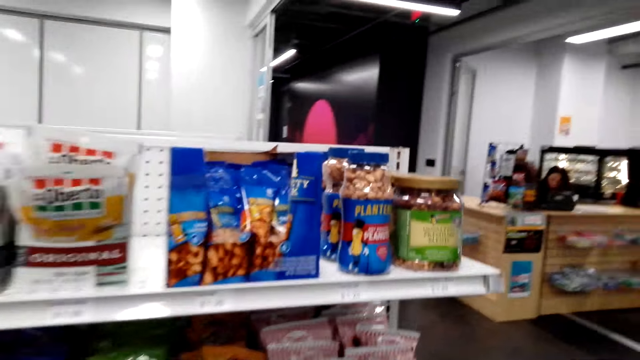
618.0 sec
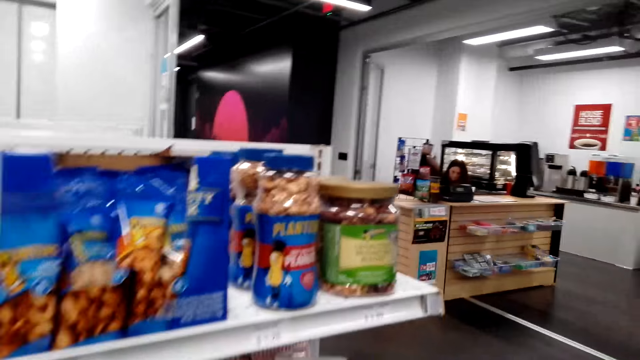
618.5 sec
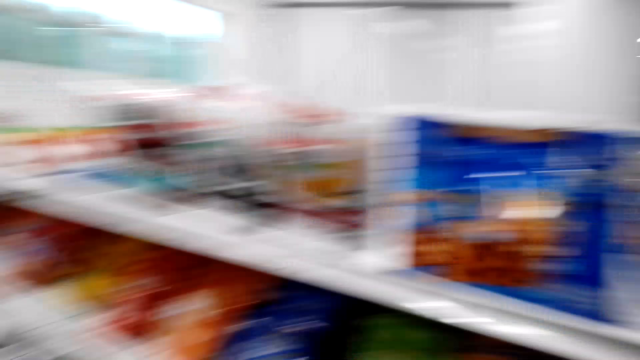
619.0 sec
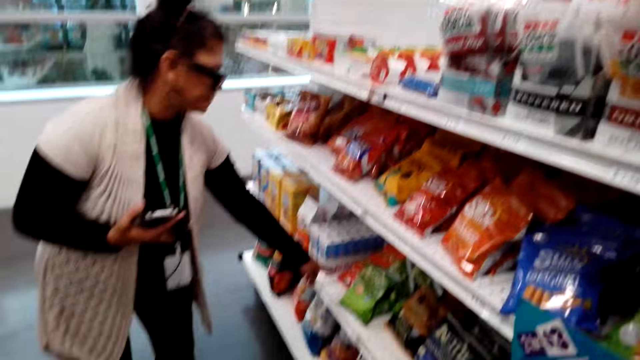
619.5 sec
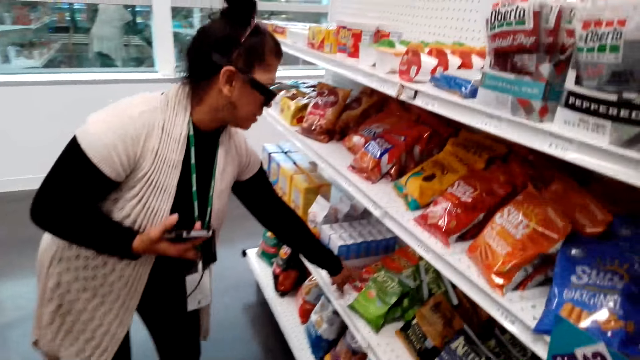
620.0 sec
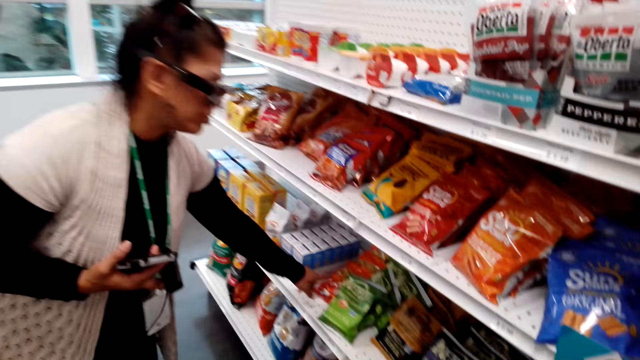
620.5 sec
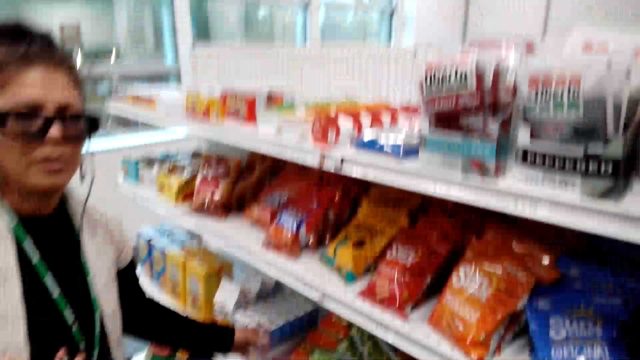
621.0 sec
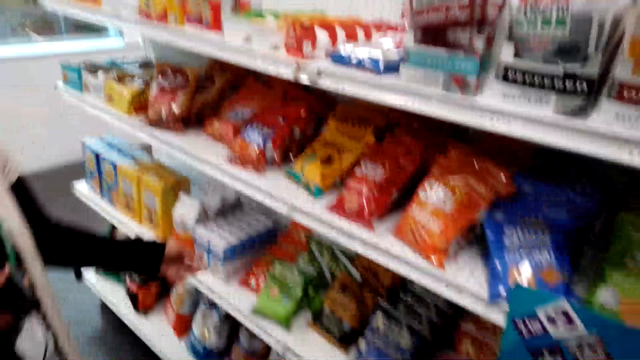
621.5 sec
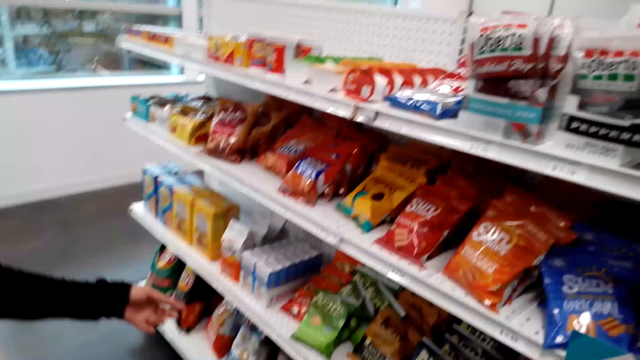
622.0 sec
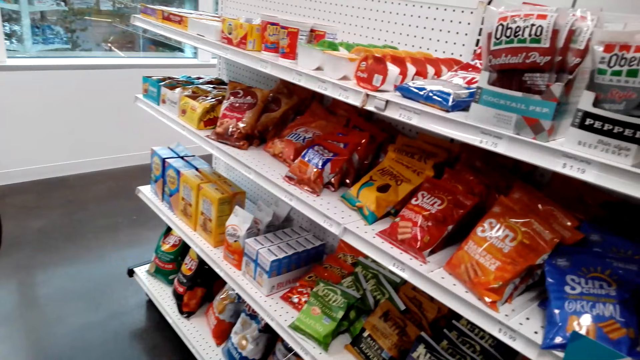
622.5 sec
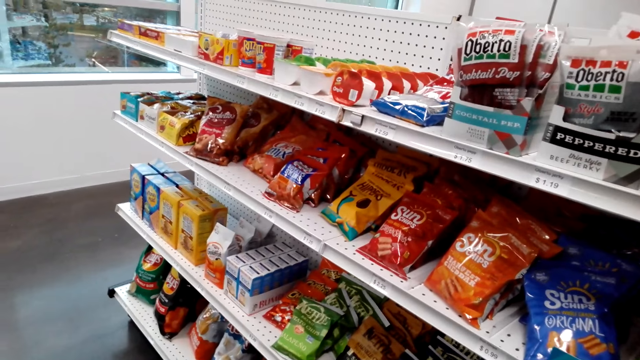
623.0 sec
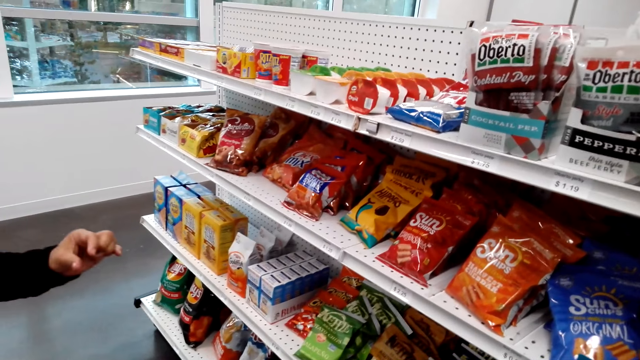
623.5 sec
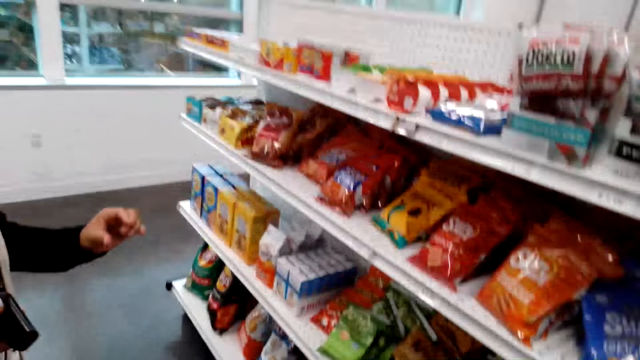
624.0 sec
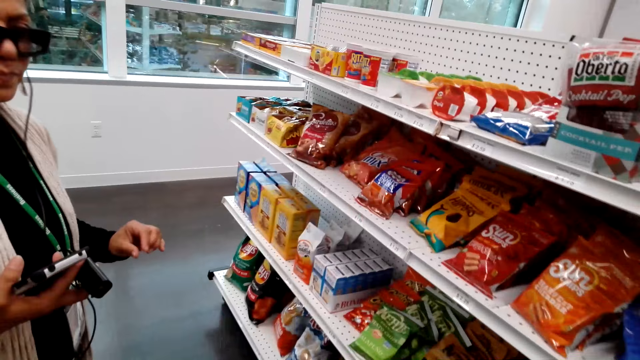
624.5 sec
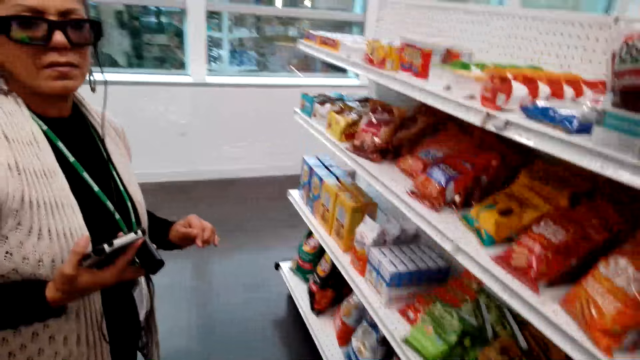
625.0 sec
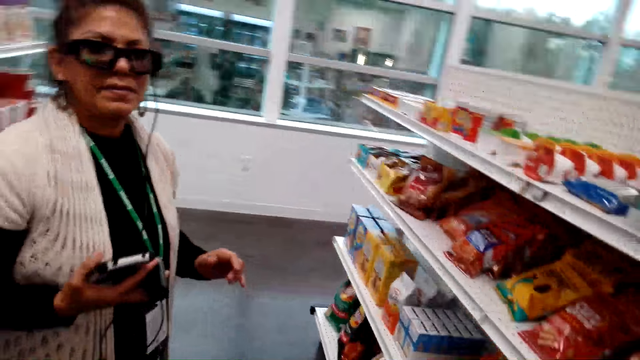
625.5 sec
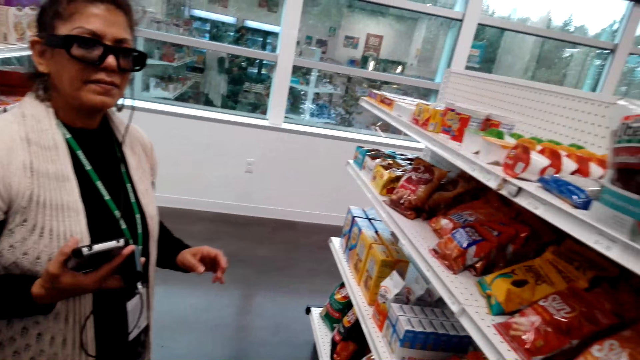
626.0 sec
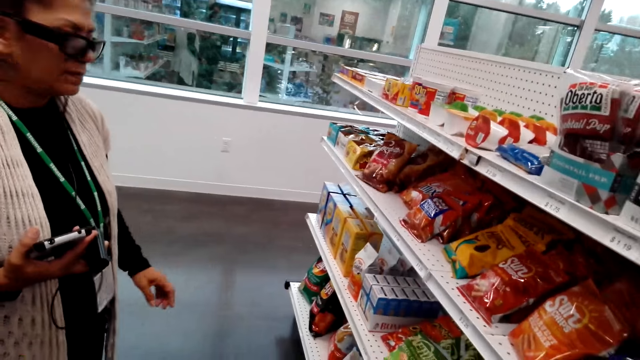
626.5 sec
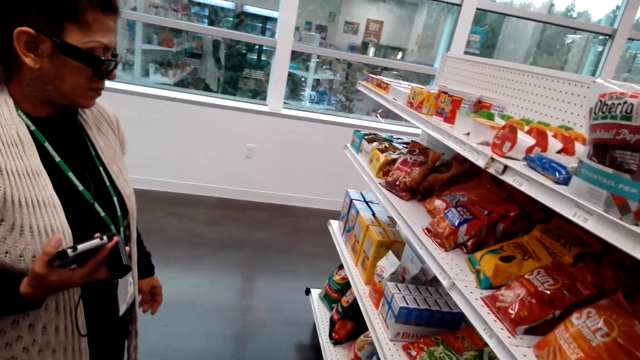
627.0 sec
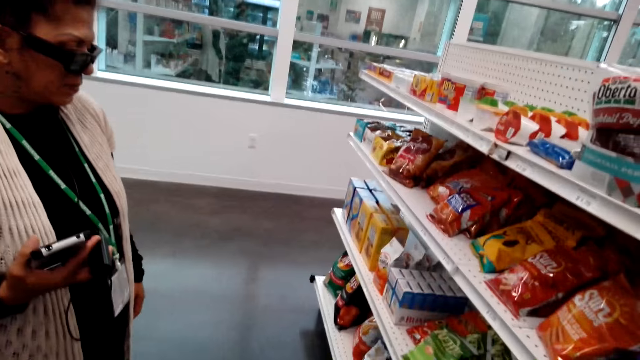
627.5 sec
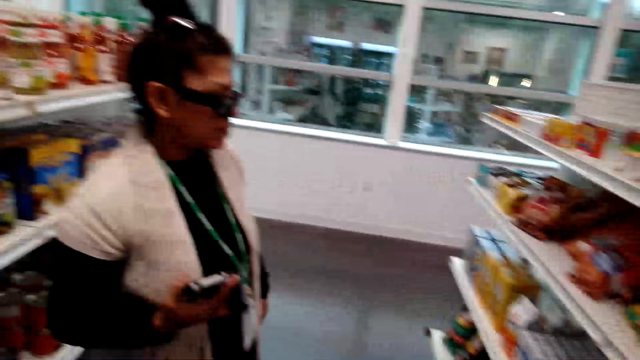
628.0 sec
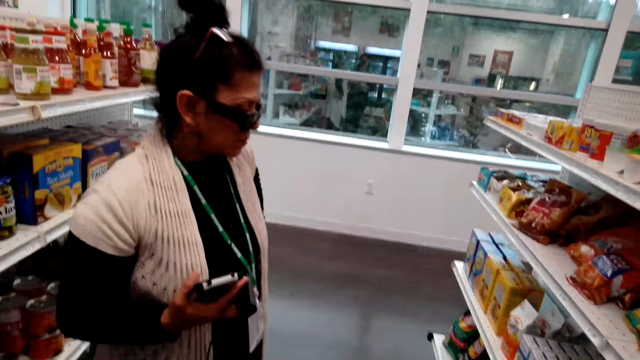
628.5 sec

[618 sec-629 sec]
The camera wearer dialogues with a woman. The woman holds a cellphone. The woman points at something, pulls her hand off something, and gestures her hand. The woman holds a phone.

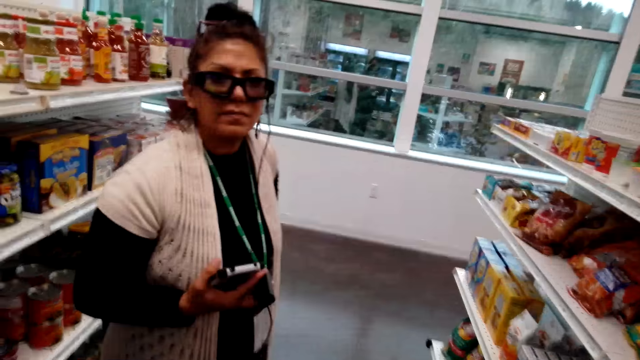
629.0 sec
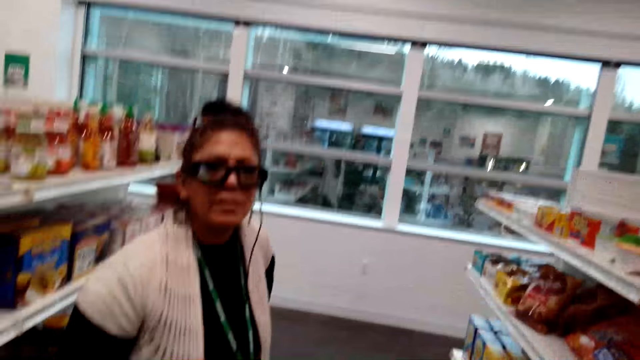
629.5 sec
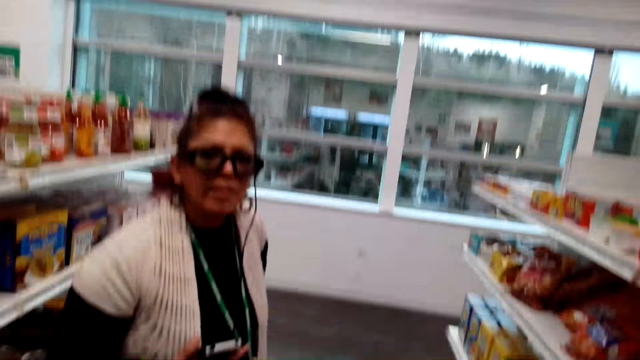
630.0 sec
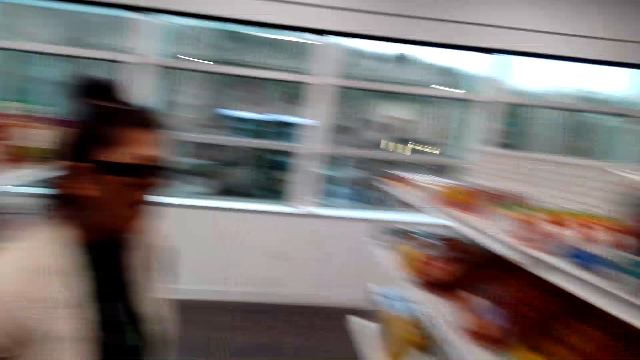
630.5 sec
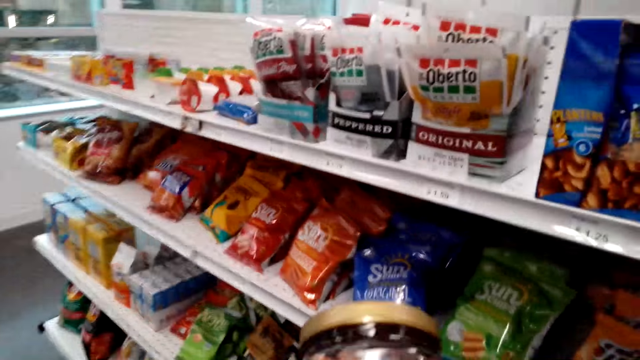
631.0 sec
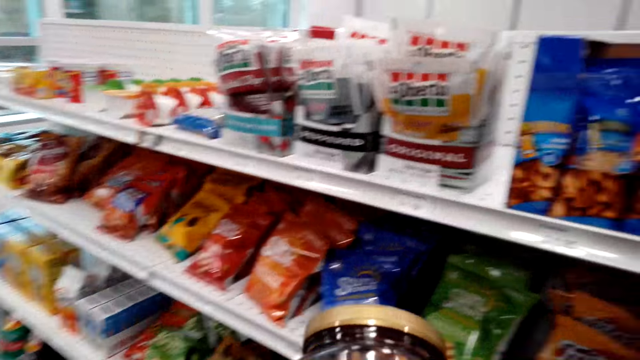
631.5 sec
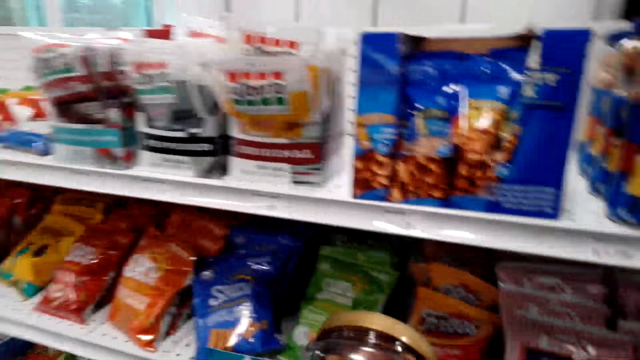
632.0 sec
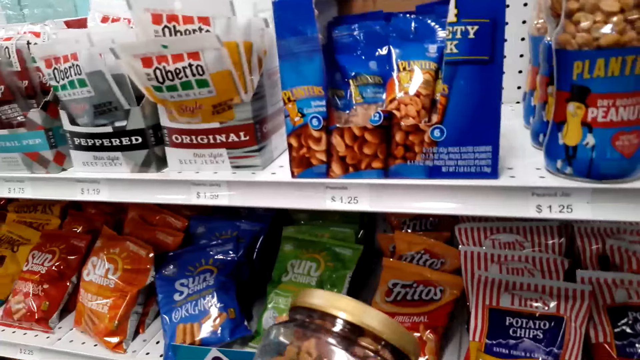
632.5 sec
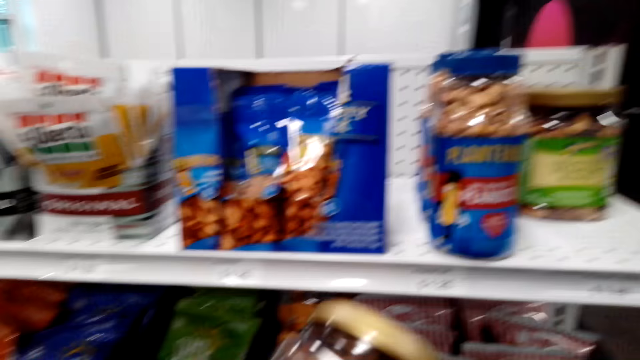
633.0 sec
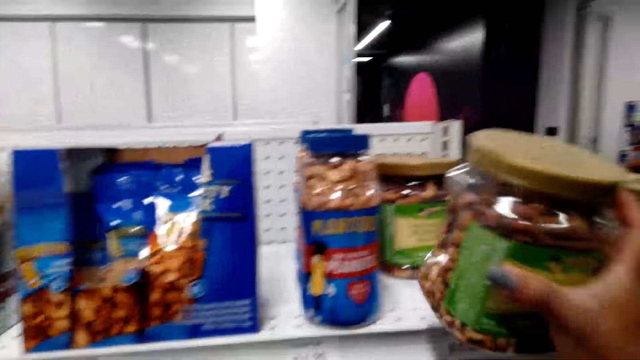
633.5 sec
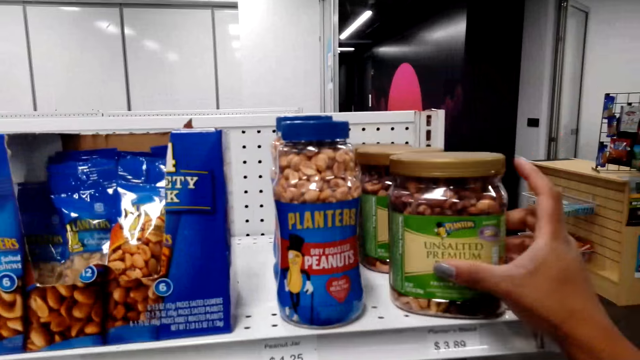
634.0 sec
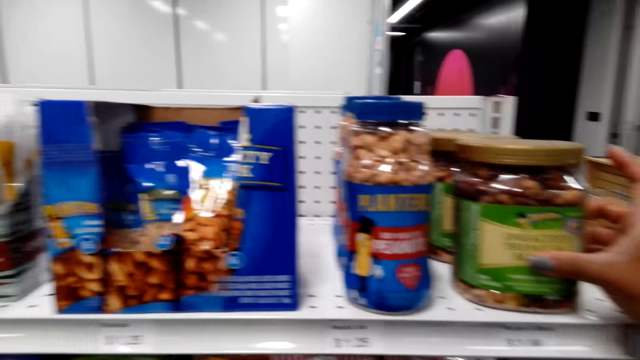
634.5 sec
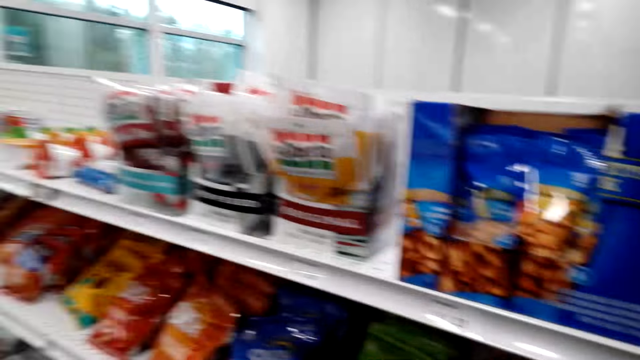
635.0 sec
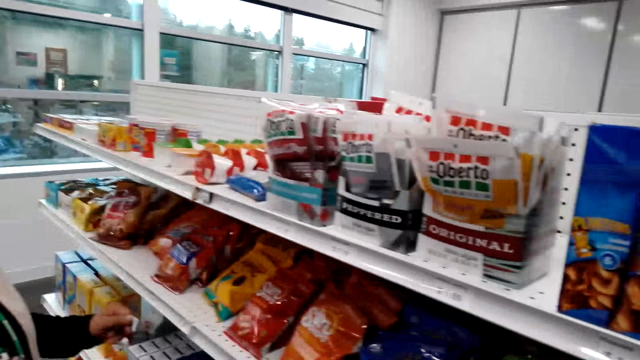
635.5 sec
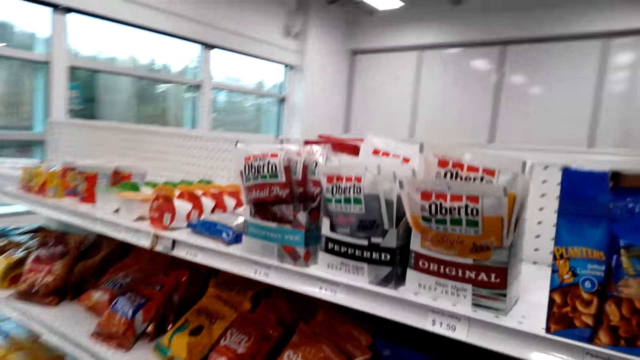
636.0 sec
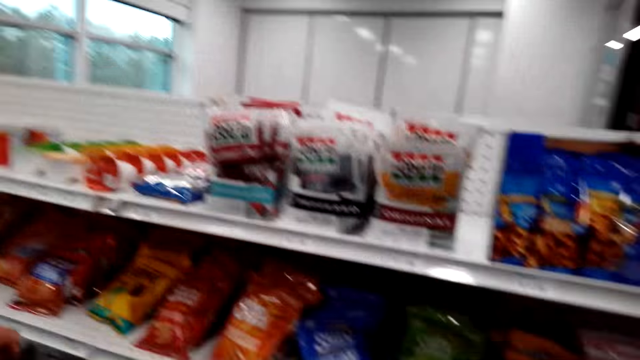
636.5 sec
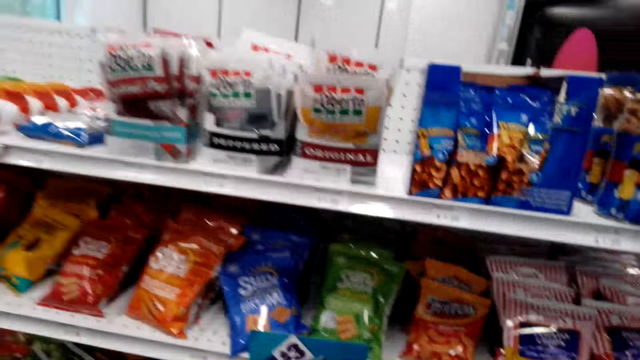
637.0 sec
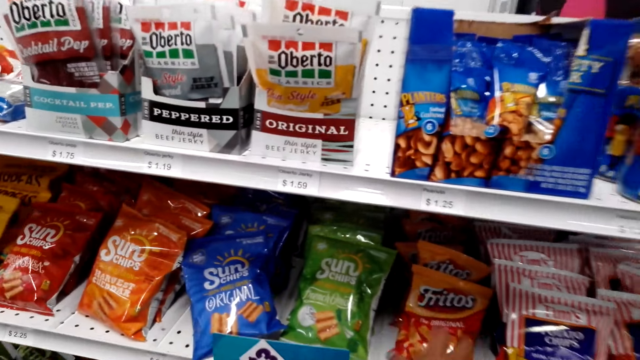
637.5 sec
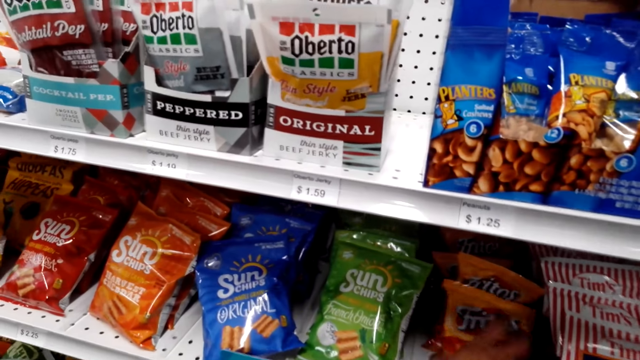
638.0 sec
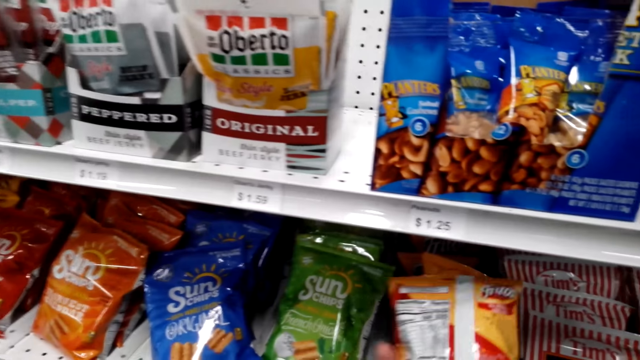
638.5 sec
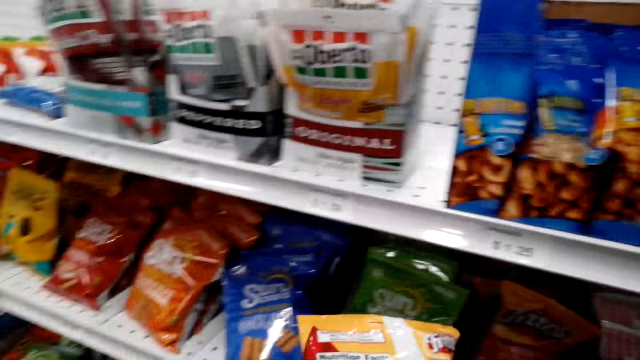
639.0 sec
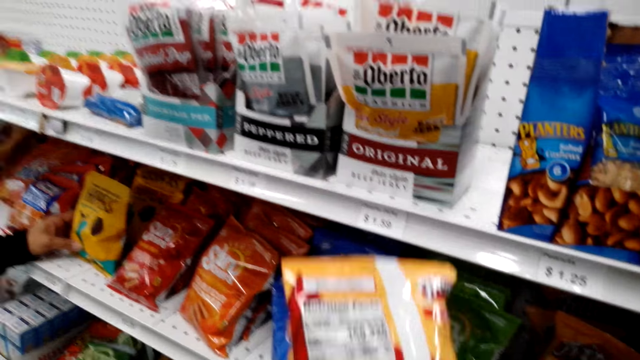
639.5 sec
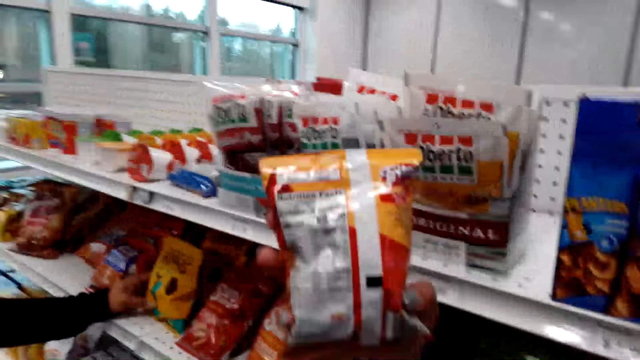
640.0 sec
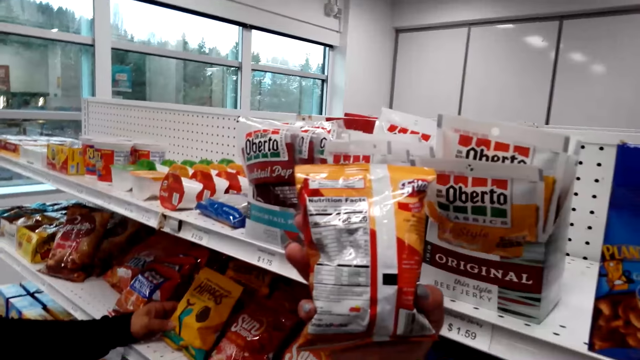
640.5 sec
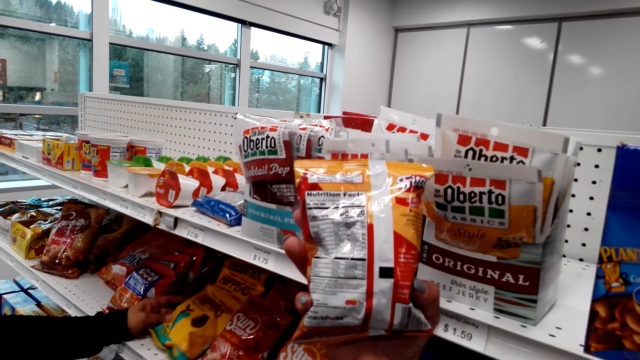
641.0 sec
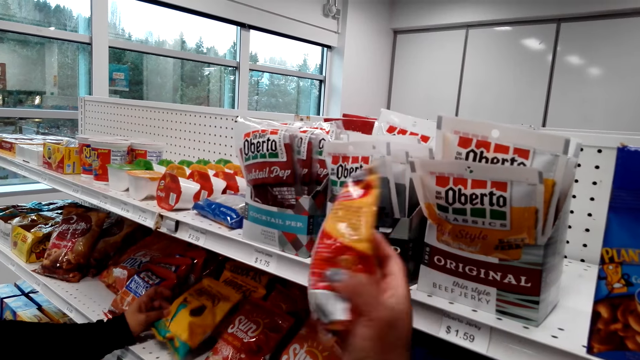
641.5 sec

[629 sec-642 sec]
The camera wearer dialogues with a woman and holds a jar of peanuts. They return the peanut jar on the shelf. They look around the shelves. They pick up a bag of chips or Fritos. They examine the Fritos wrapper. The woman holds something. The camera wearer holds the bag of chips. The woman touches the bag of chips.
